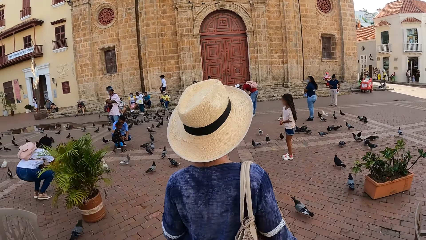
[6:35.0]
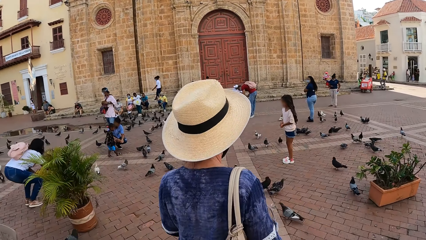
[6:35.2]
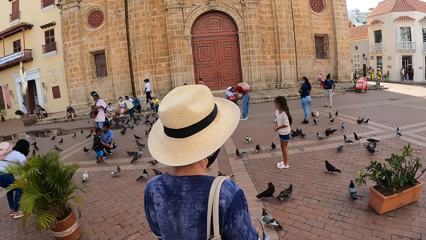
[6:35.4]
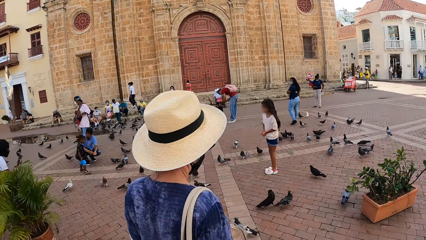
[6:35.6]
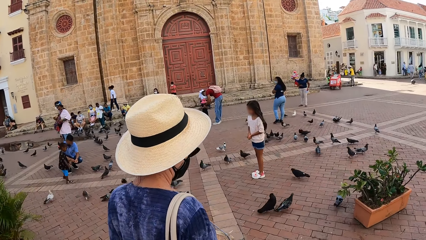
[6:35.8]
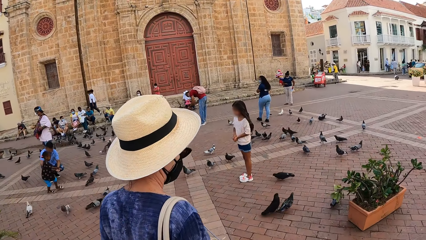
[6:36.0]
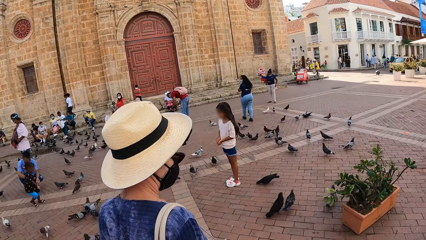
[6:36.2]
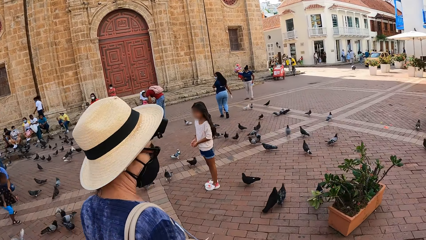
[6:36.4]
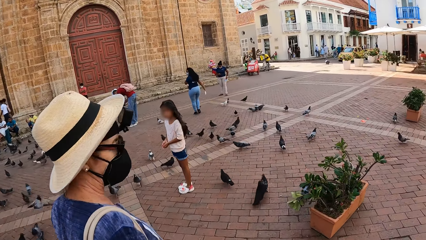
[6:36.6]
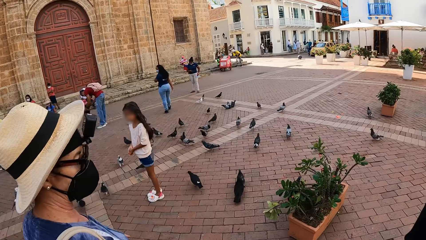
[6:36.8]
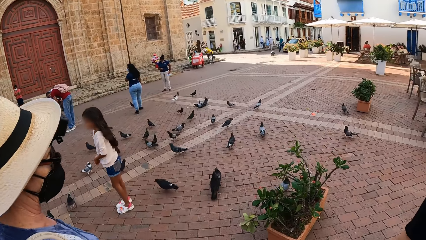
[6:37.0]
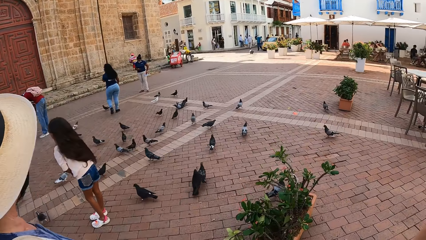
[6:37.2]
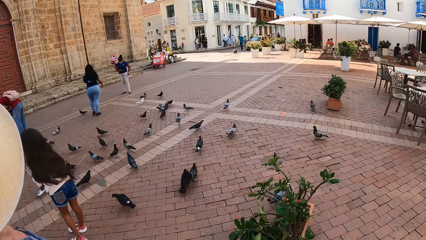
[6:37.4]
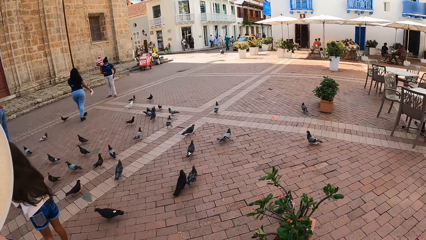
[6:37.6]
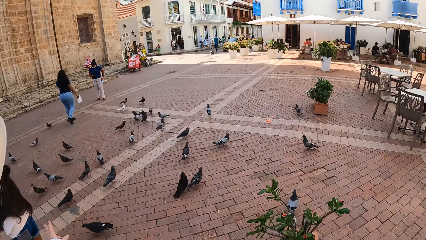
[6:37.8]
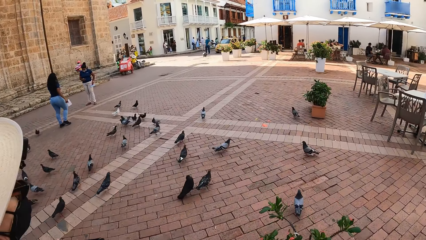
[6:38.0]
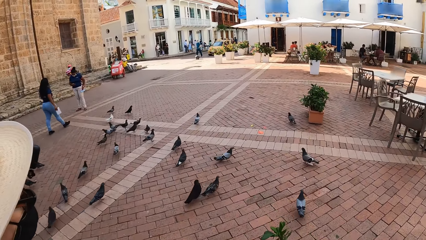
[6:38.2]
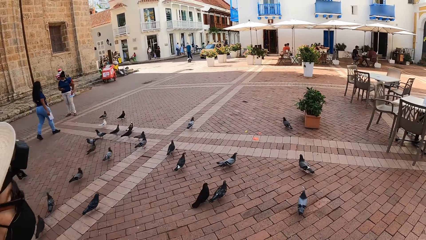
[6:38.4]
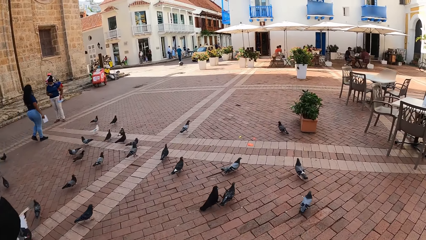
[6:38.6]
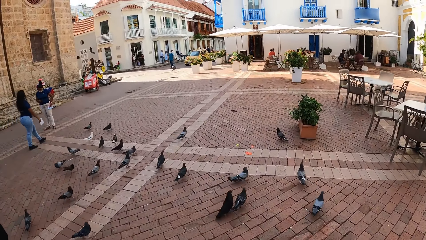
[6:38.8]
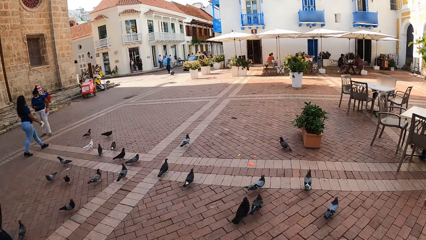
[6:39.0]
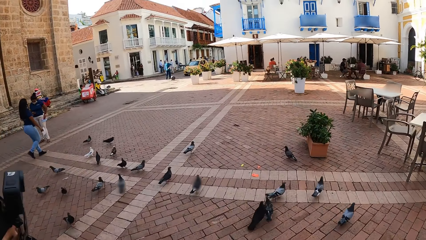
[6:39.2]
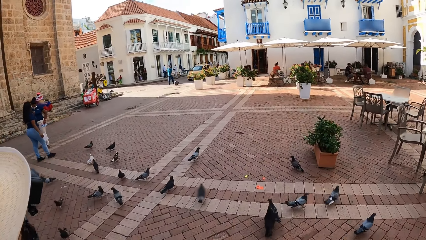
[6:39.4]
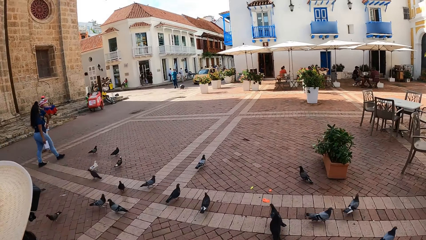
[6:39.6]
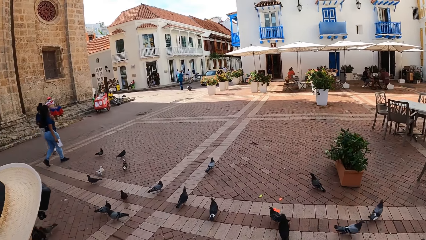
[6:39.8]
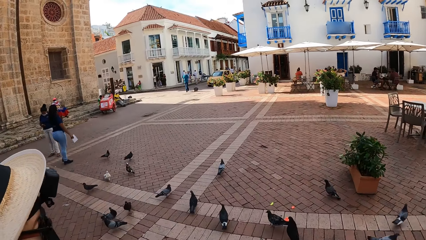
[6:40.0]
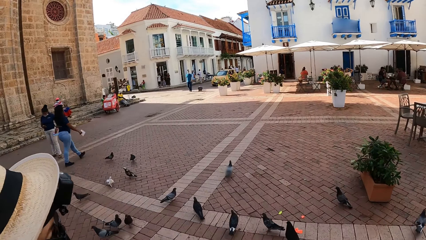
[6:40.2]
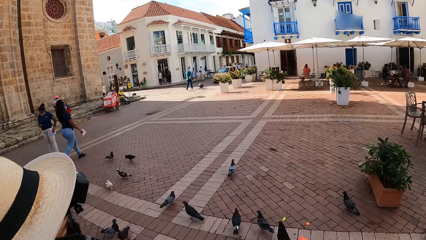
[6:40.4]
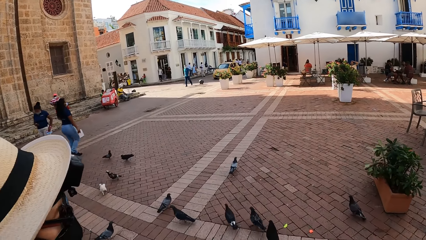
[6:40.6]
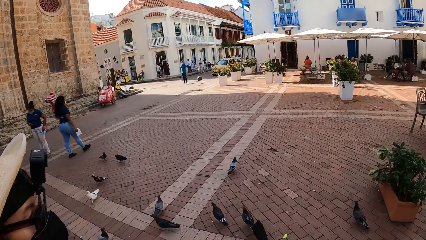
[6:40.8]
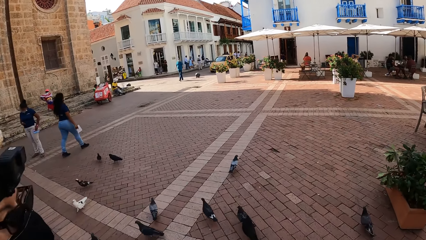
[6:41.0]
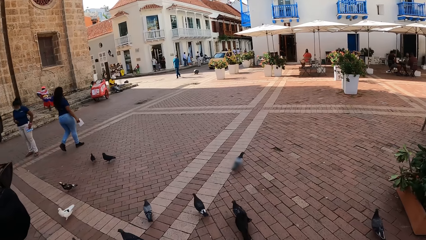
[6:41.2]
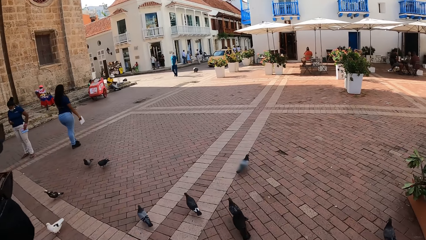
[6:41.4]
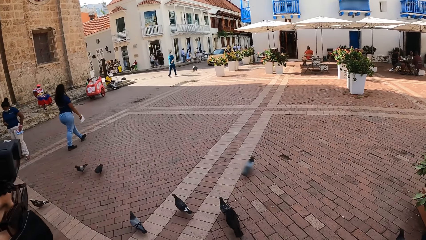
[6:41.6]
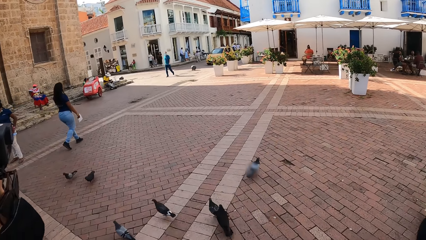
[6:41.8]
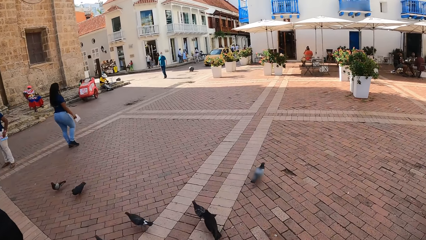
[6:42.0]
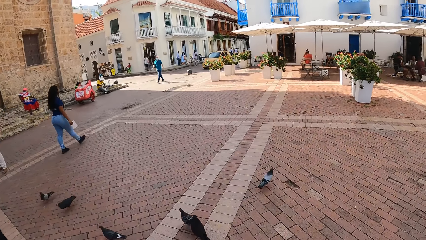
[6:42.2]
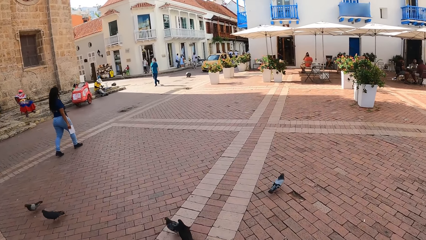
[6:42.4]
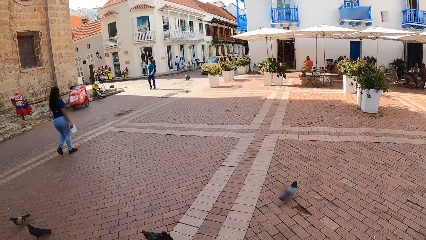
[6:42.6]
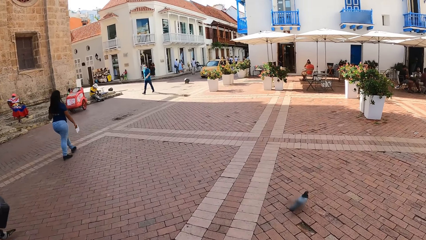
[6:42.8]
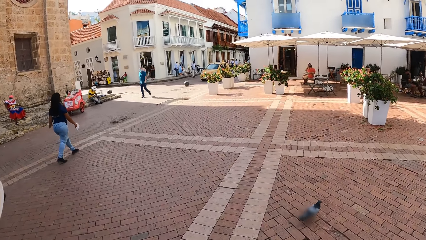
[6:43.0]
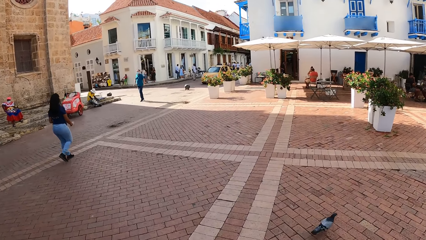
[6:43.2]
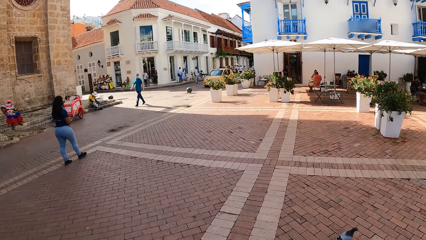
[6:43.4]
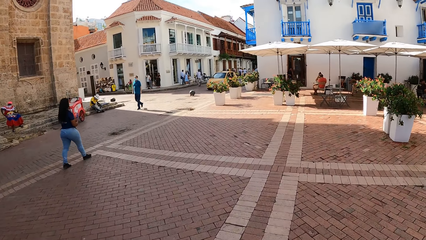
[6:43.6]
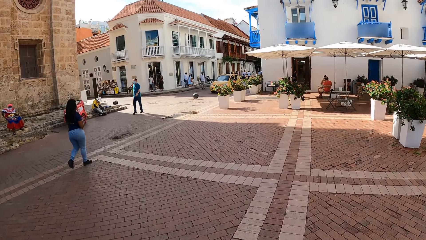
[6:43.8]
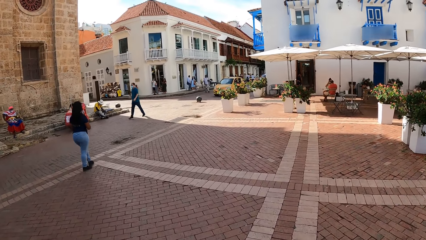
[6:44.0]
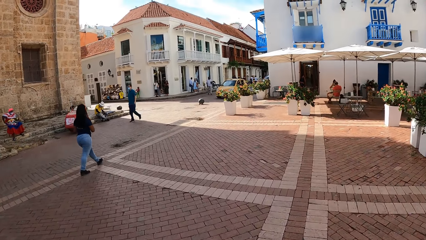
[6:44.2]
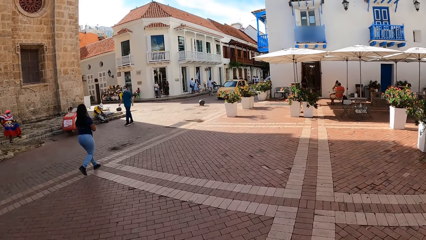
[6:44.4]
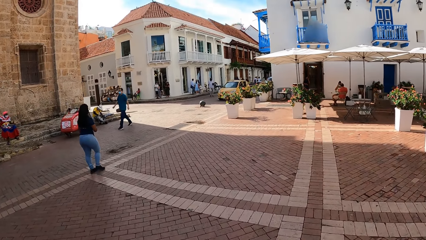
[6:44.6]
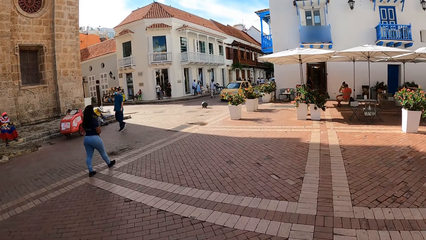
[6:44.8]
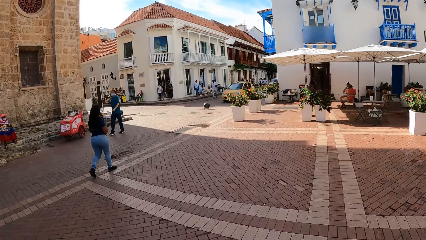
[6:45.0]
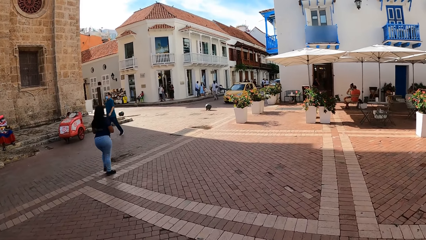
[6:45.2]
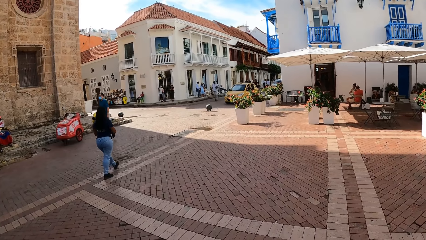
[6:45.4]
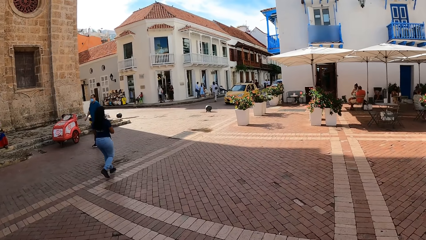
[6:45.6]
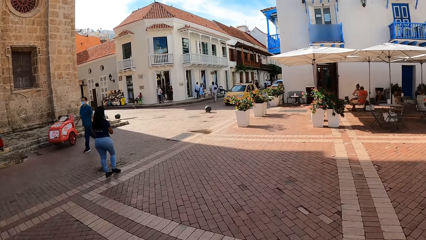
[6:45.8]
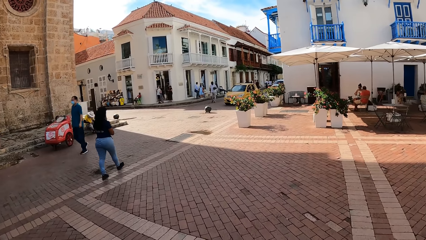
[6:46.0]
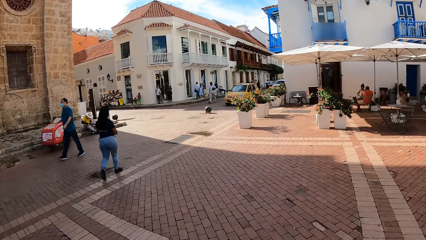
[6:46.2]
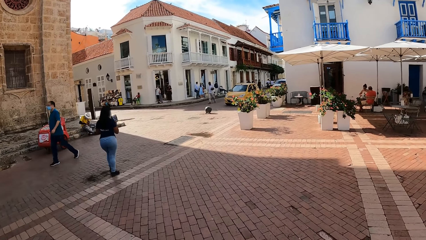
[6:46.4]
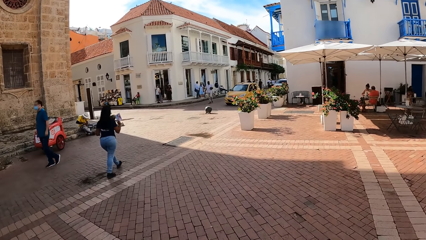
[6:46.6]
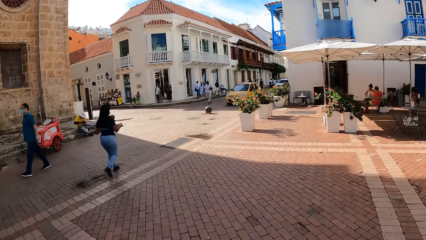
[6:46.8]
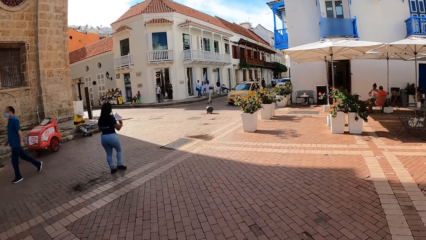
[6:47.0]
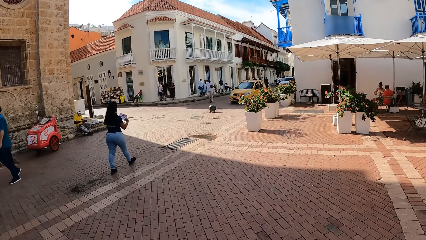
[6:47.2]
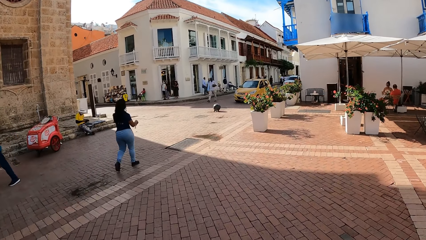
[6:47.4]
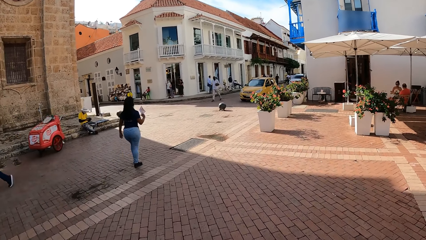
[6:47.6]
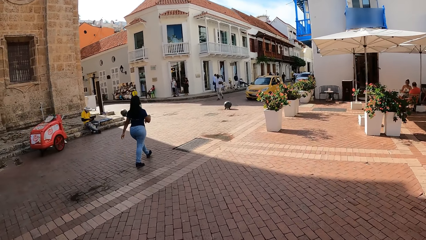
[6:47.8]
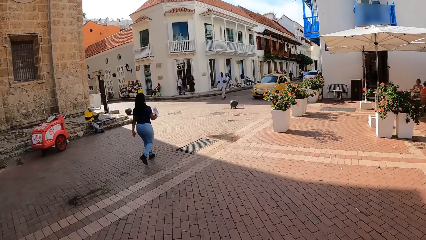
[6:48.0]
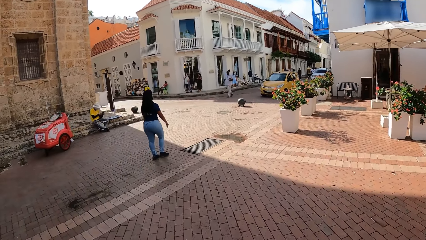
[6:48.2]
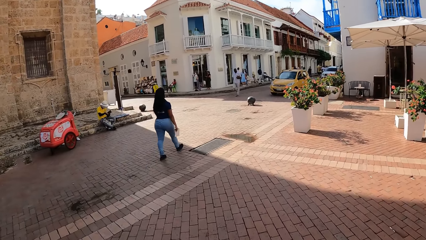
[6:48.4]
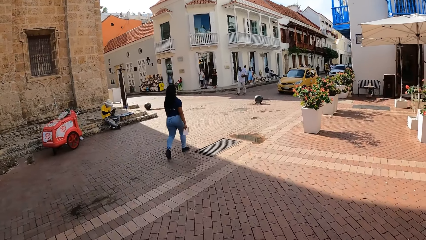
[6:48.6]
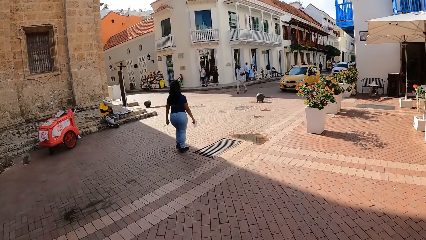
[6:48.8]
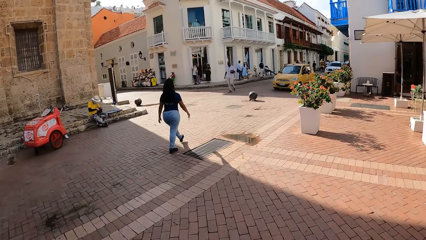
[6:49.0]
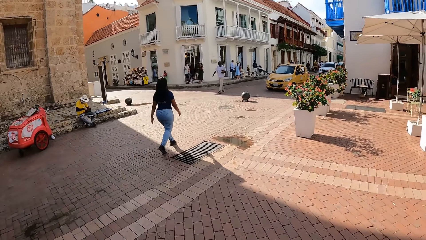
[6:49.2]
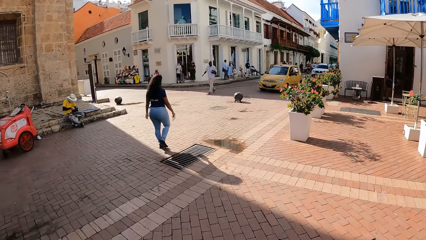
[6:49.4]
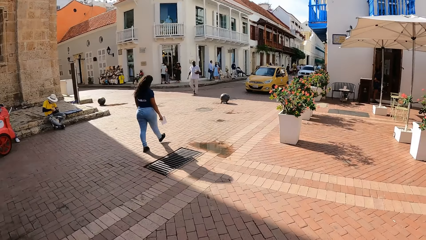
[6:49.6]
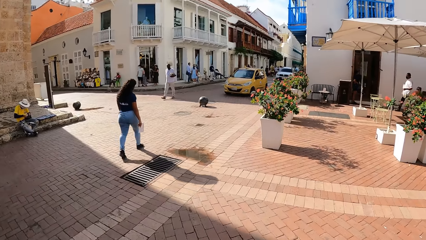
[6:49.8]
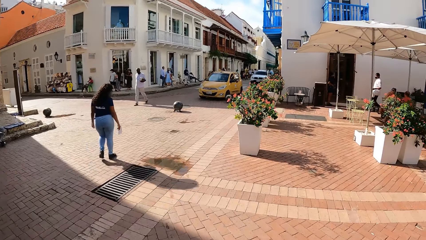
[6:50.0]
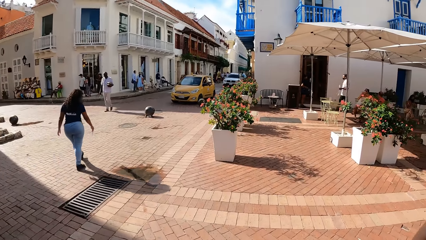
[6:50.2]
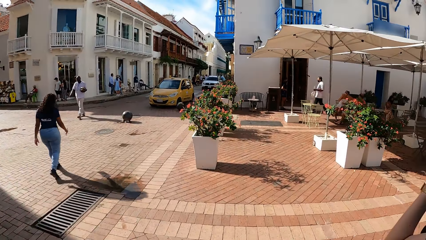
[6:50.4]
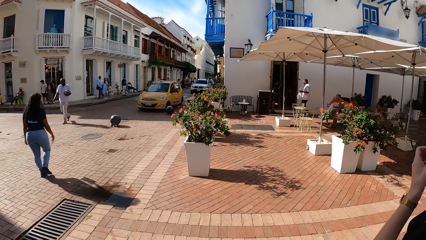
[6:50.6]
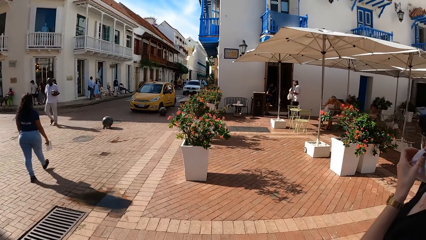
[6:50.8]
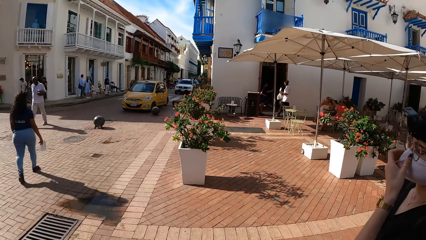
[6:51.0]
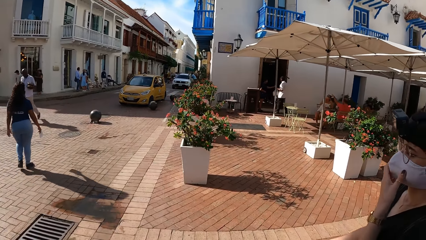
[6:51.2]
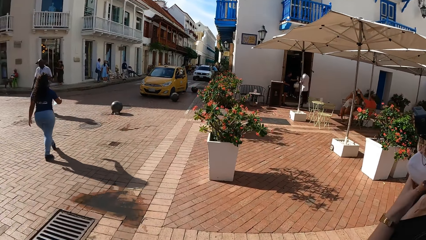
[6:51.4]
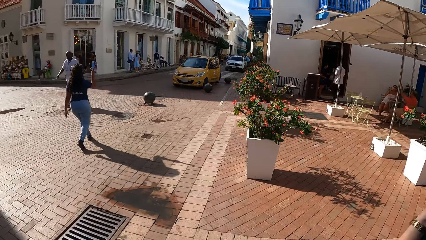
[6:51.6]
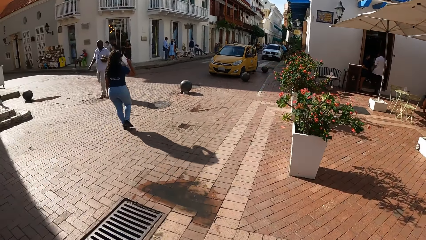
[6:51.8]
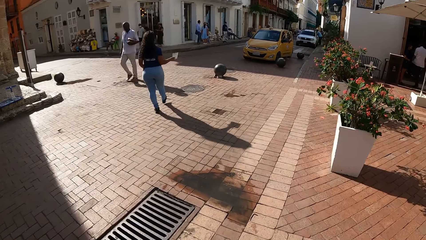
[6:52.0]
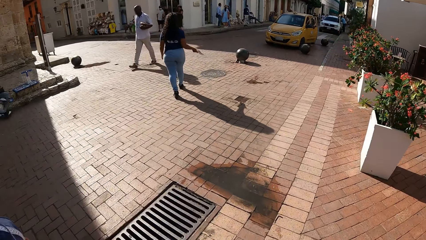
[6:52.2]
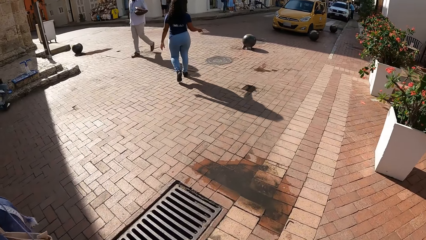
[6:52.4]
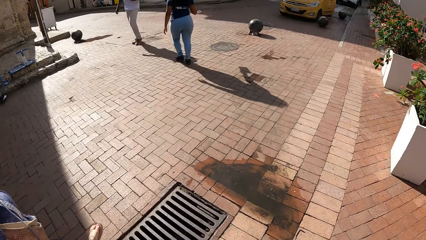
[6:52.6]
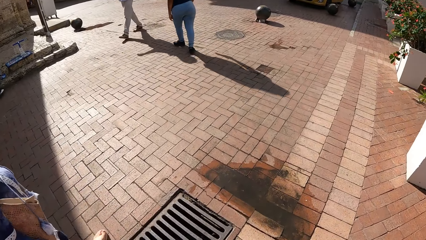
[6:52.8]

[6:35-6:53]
A woman walks through some birds in the walkway. The camera wearer walks through some birds in the walkway. They walk in the walkway. The woman walks in the walkway. The woman removes her left hand from a face mask on her face. The woman touches the face mask on her face with her left hand. Another woman walks in the walkway.
